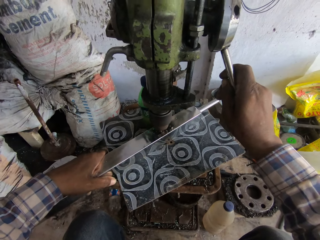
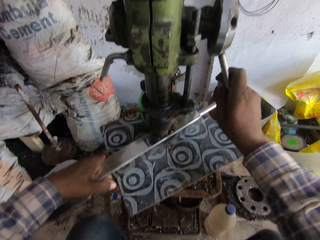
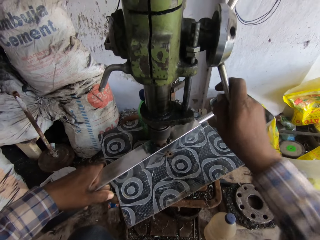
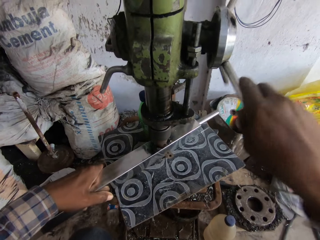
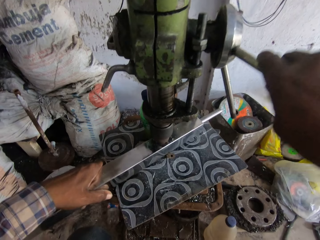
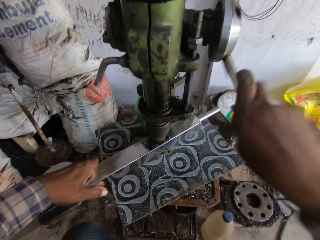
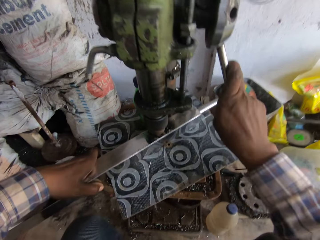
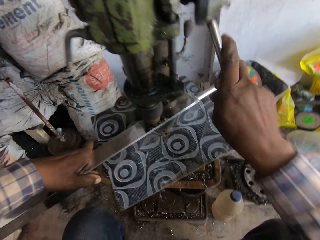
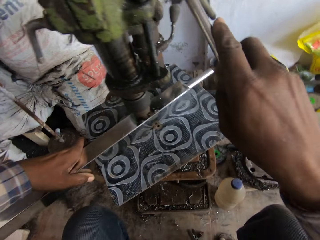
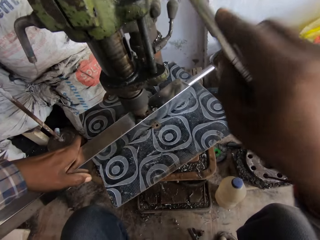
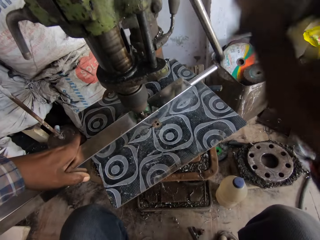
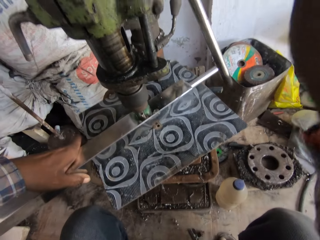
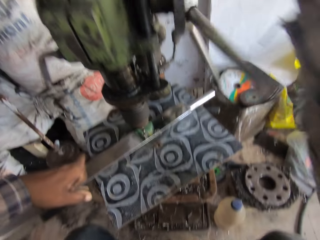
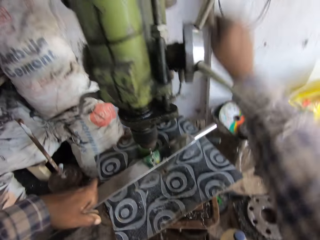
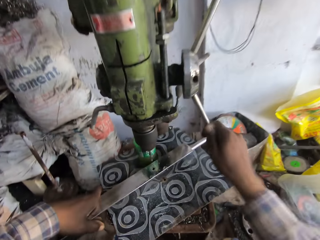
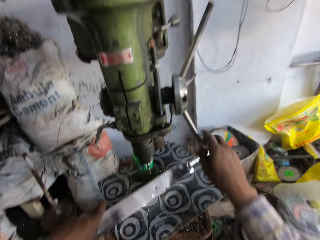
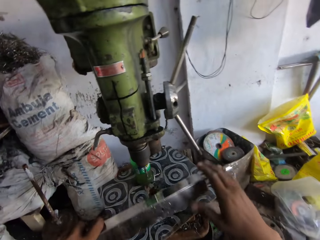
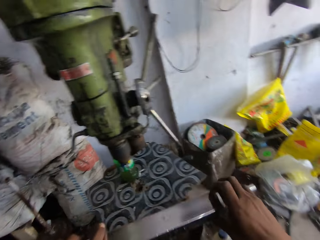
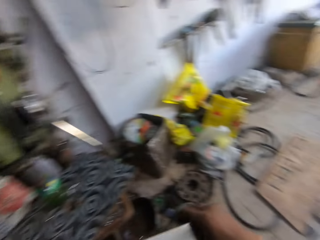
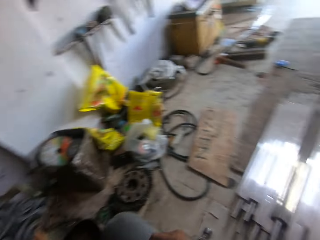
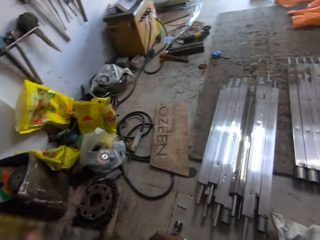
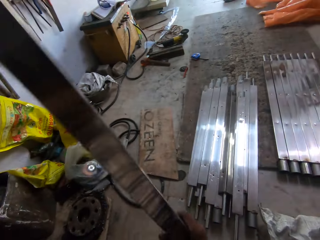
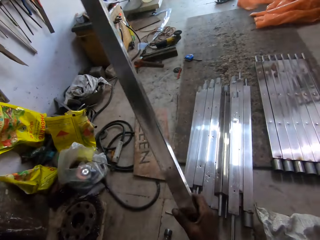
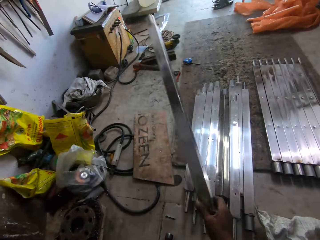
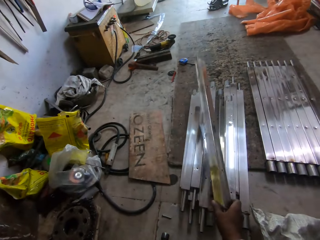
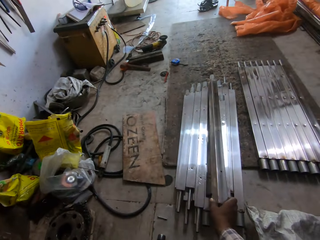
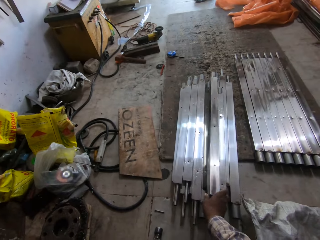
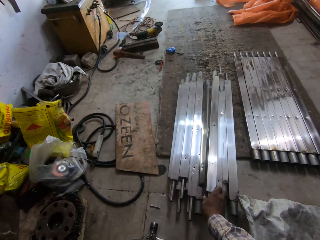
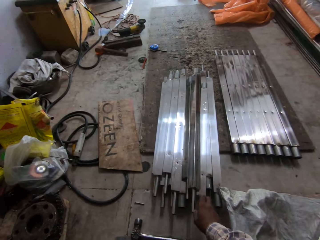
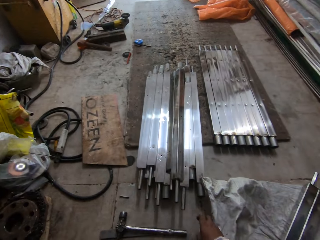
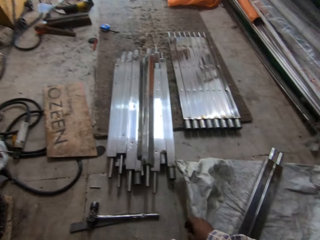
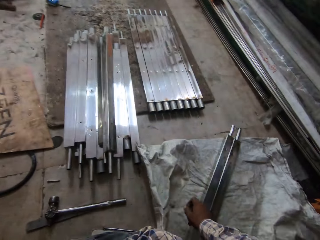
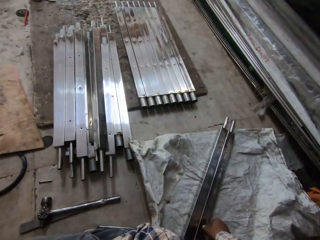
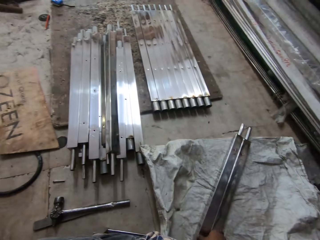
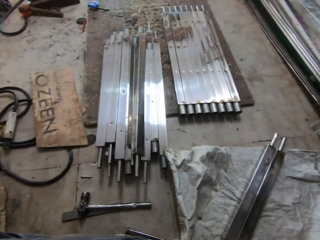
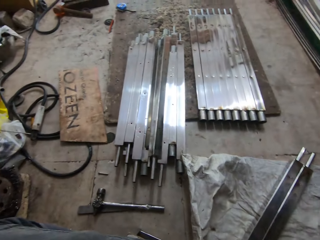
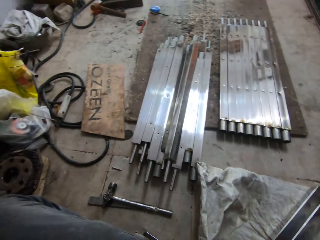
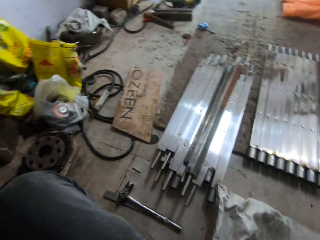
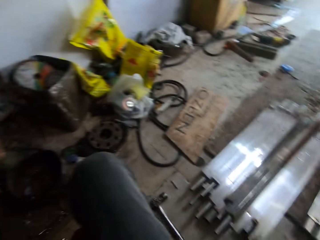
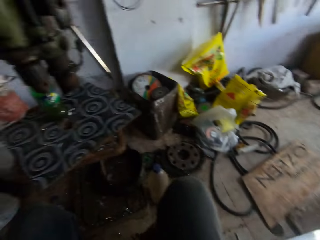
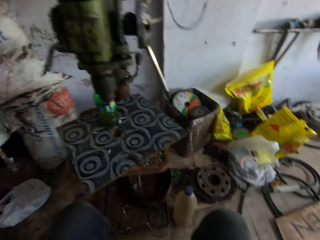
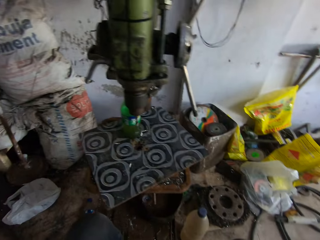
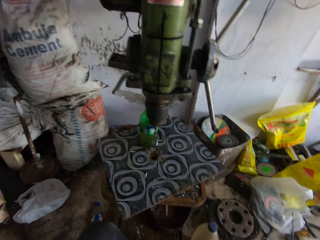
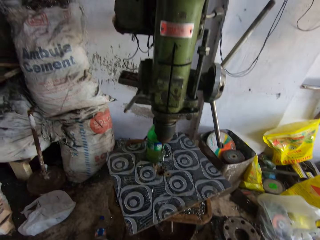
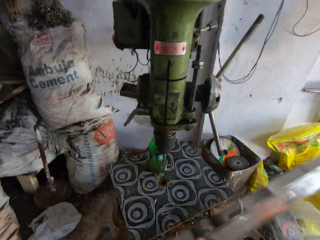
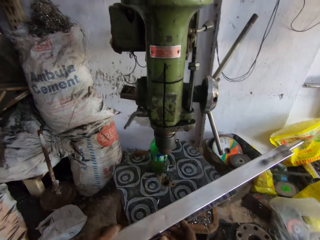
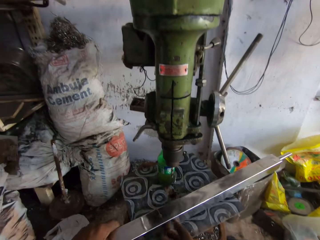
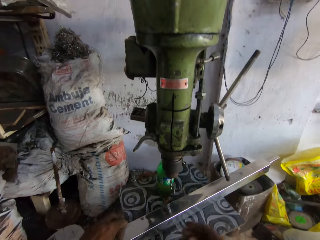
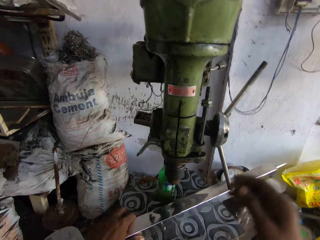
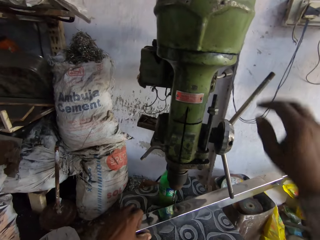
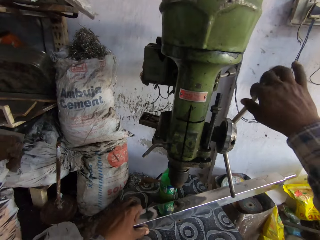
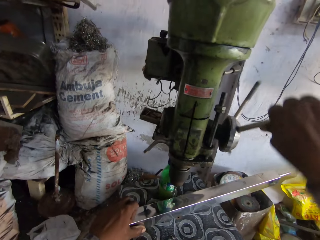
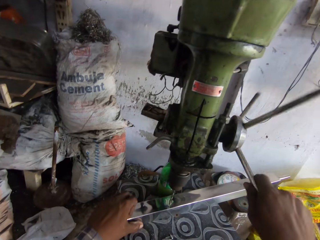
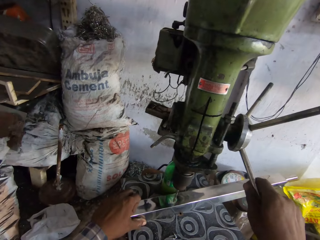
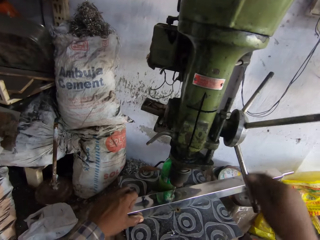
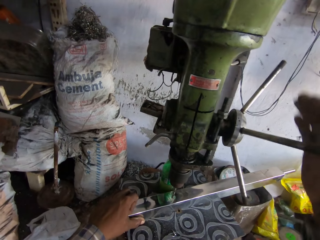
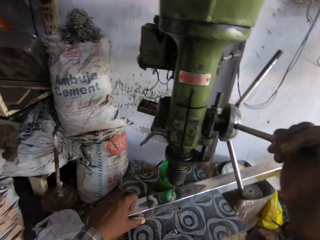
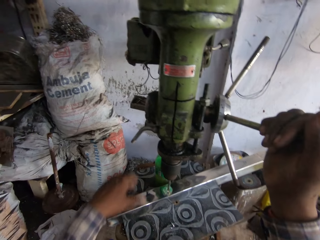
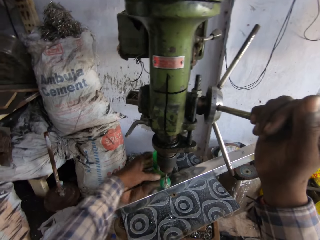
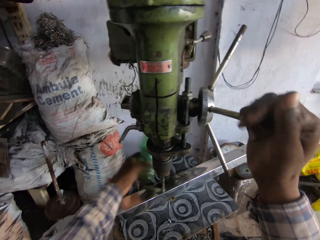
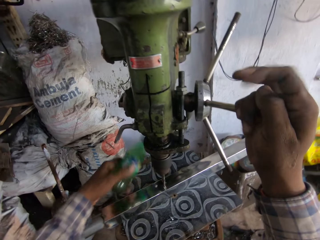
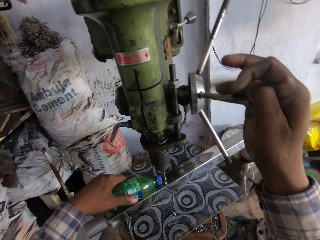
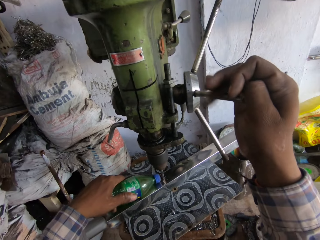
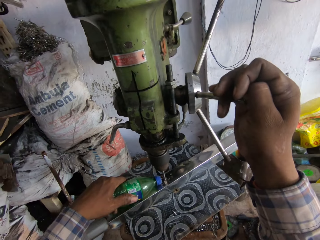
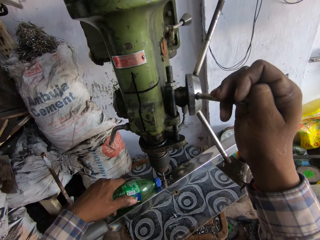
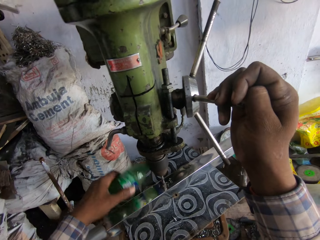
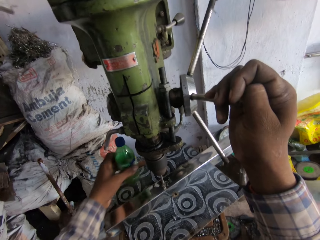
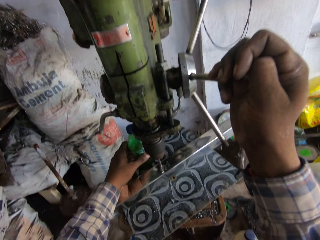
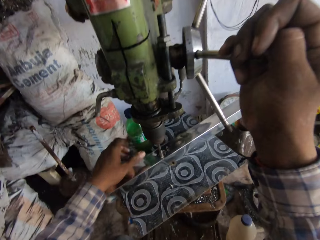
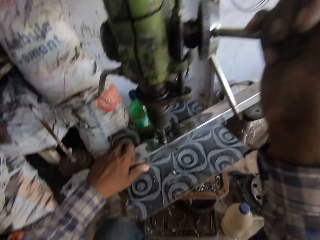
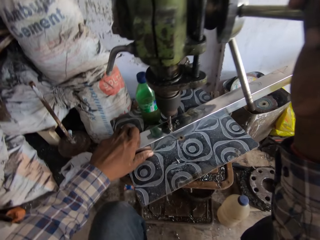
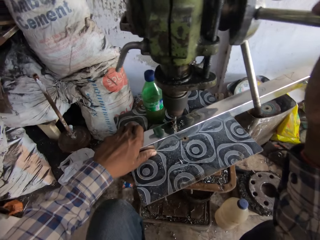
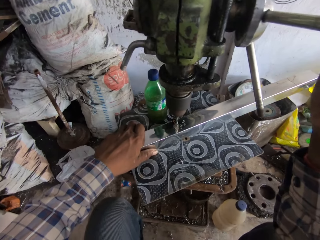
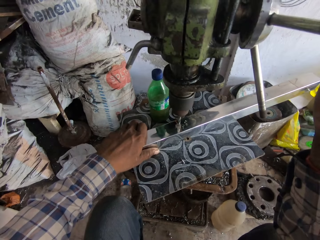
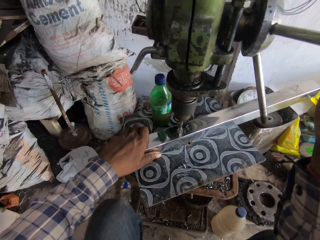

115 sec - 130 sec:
The camera wearer operates the capstan wheel of the geared head drill with his right hand. He removes the piece of metal from the table of the geared head drill with both hands. He drops the piece of metal on the floor with his right hand. He picks the metal from the floor. He places the piece of metal on the table with his left hand. He operates the capstan wheel of the geared head drill with his right hand. He lowers the drill bit. He picks the bottle of lubricant or water bottle from the table with his left hand. He pours lubricant from the bottle of lubricant on the chuck of the geared head drill with his left hand. He drops the bottle of lubricant on the table with his left hand. He holds the piece of metal on the table with his left hand.

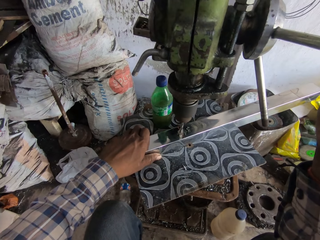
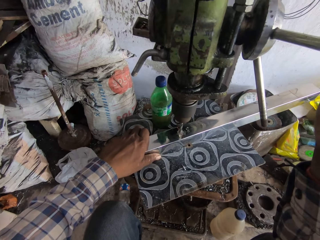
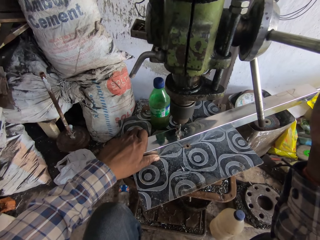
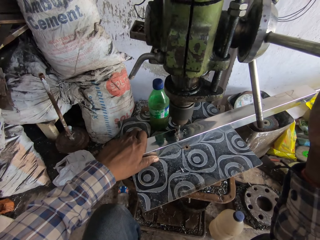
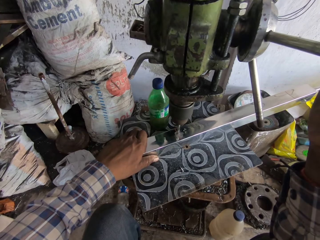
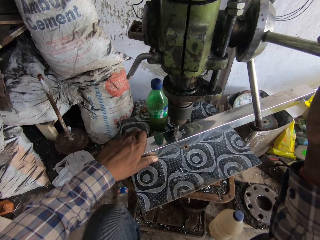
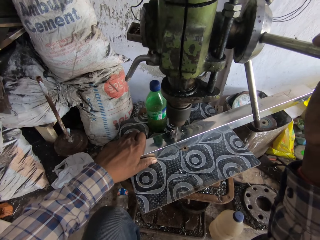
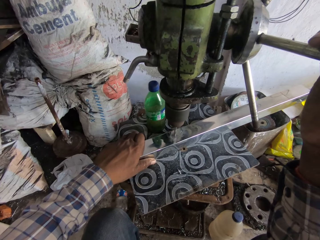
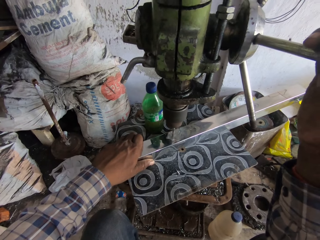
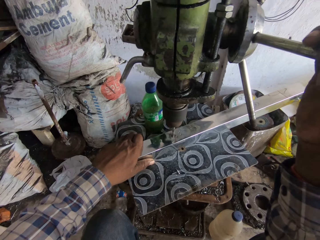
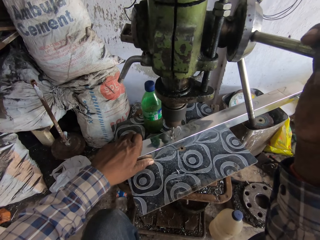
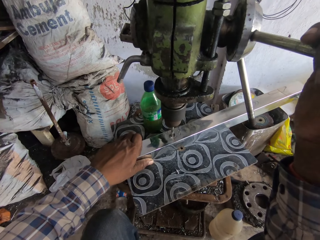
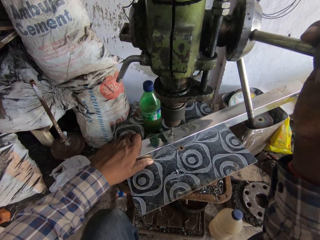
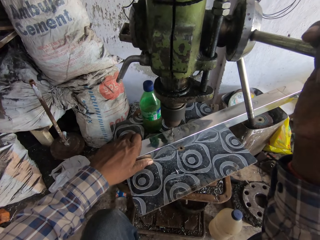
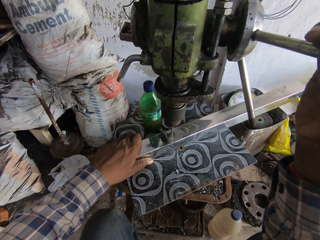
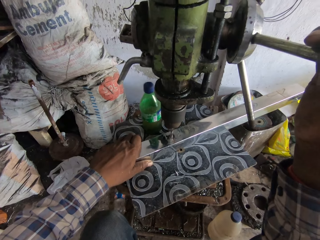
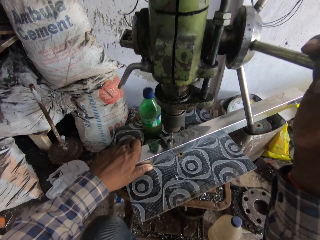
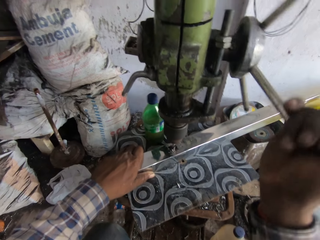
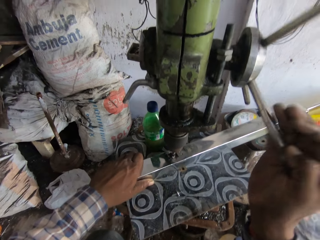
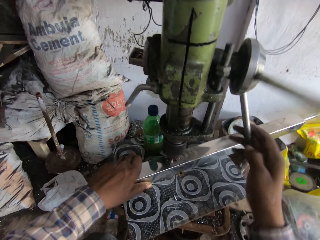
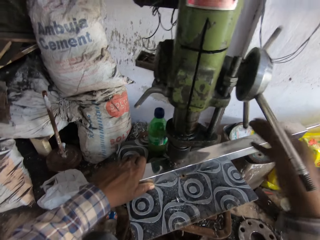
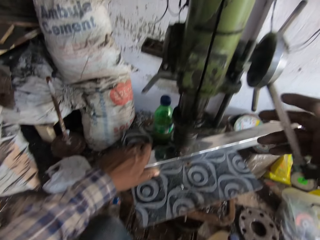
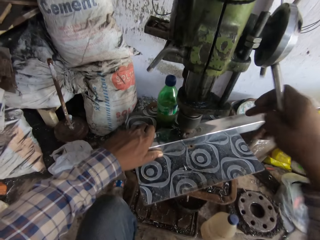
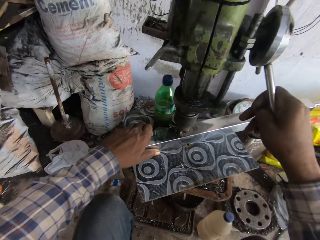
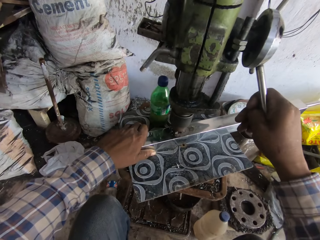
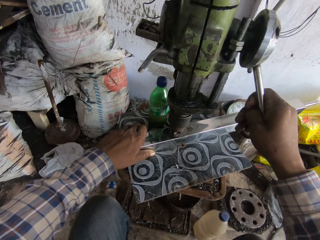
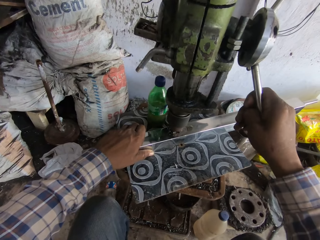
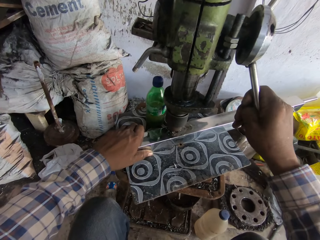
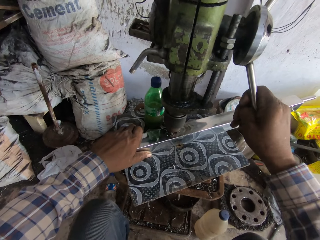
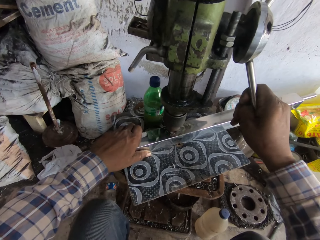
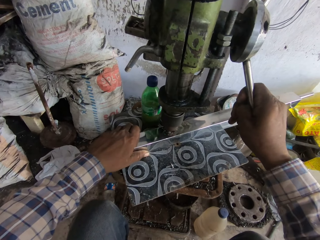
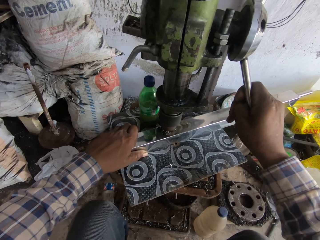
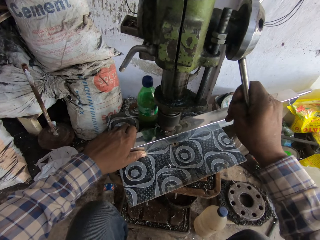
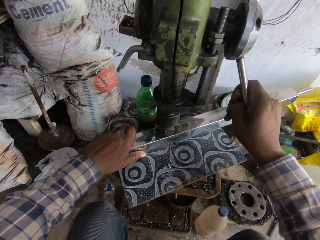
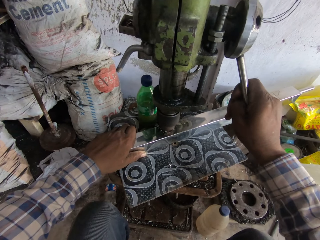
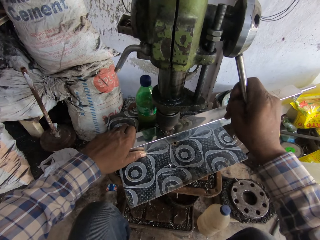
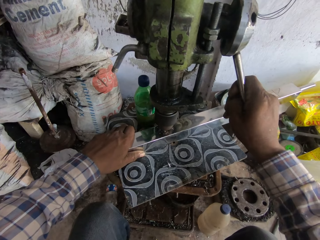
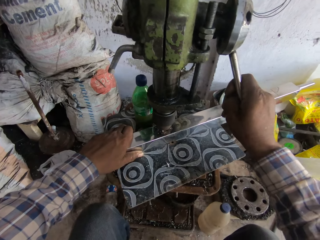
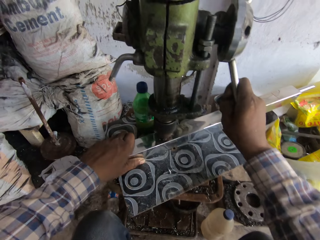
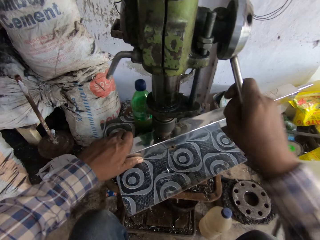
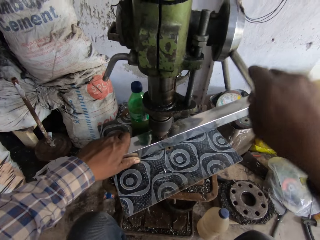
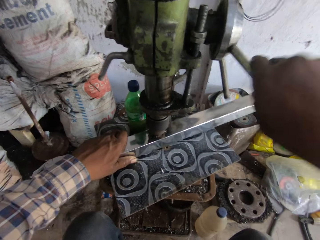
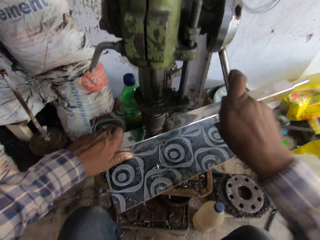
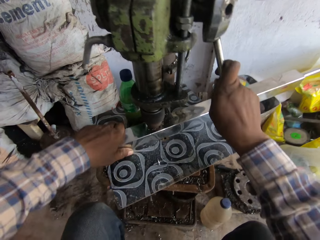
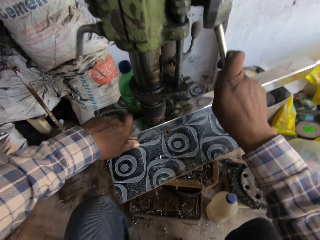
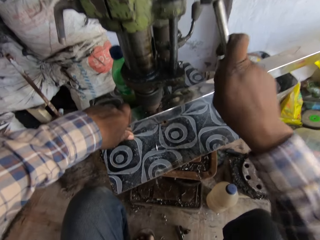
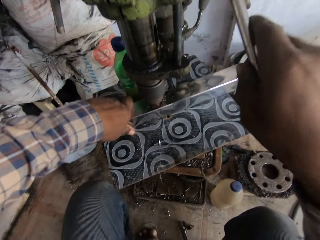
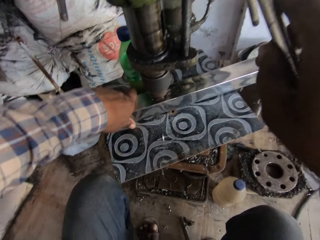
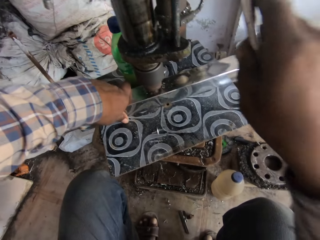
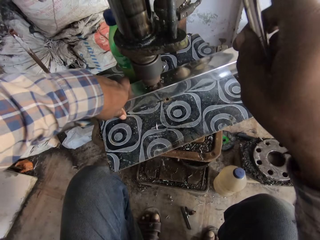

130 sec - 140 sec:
The camera wearer drills the hole on the metal. He operates the capstan wheel of the geared head drill with his right hand. He operates it again.
